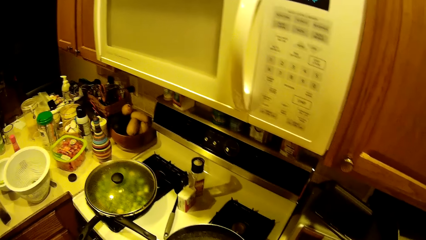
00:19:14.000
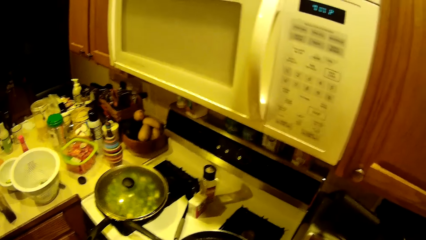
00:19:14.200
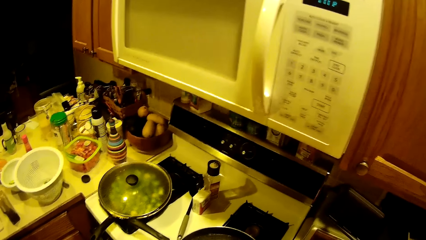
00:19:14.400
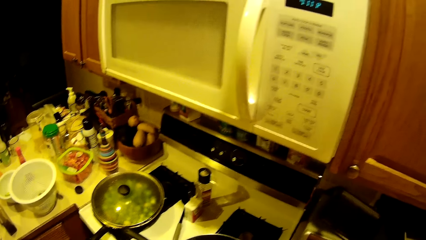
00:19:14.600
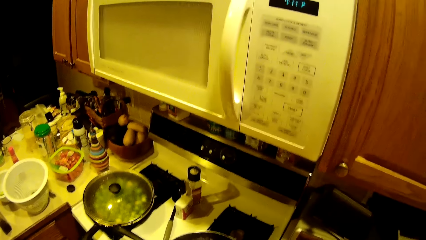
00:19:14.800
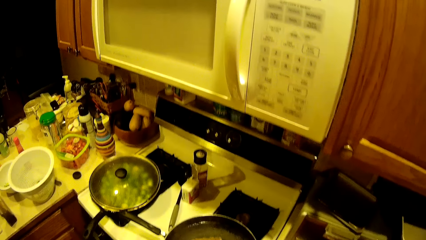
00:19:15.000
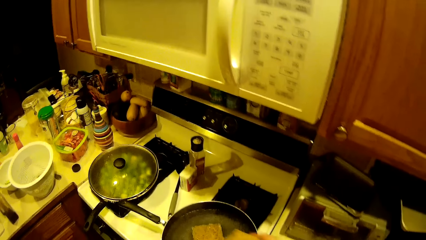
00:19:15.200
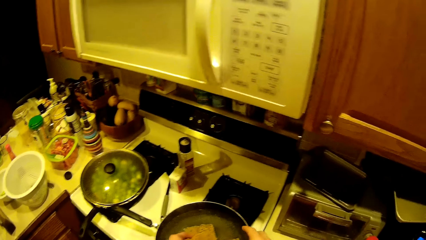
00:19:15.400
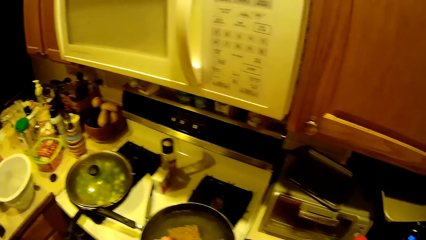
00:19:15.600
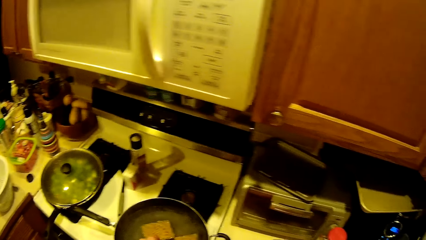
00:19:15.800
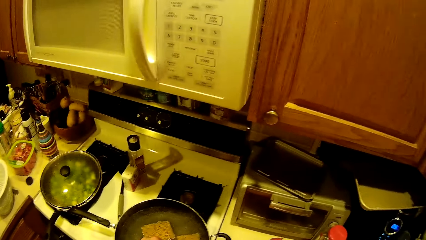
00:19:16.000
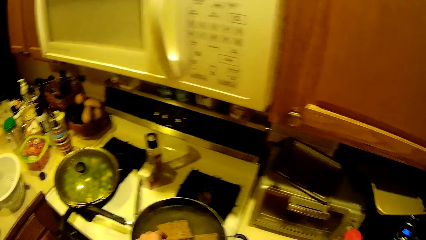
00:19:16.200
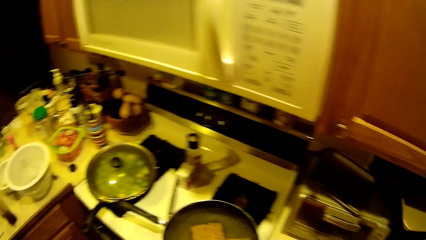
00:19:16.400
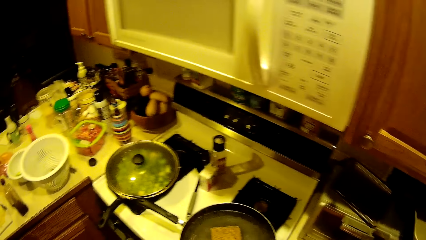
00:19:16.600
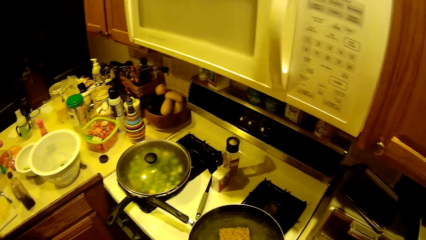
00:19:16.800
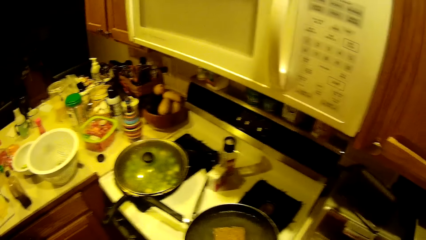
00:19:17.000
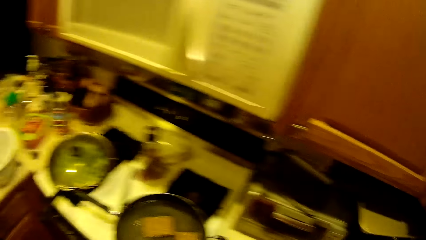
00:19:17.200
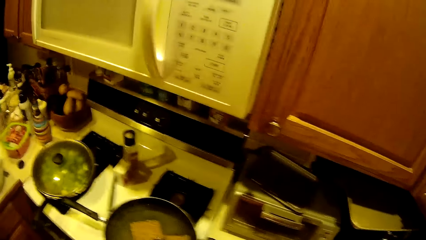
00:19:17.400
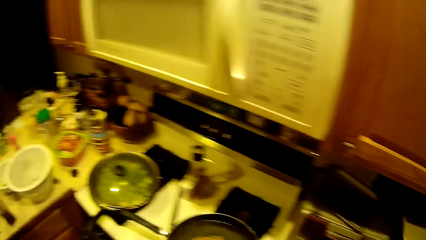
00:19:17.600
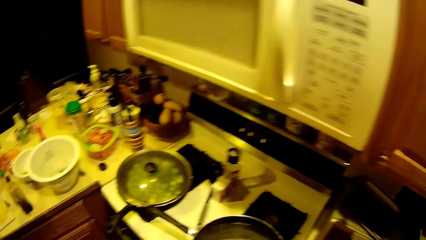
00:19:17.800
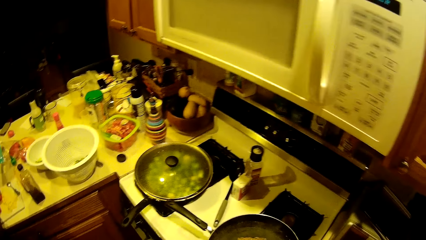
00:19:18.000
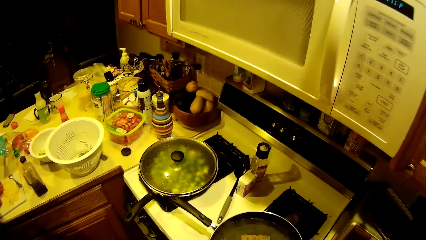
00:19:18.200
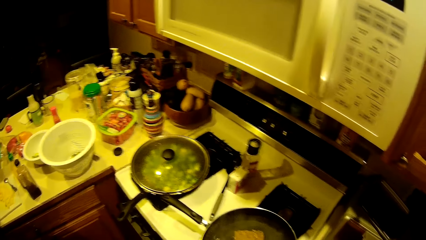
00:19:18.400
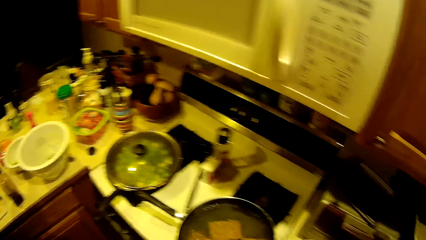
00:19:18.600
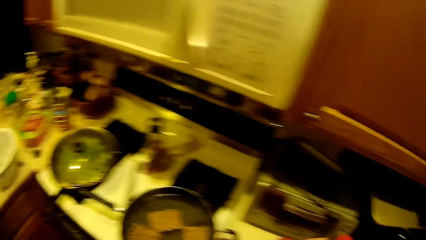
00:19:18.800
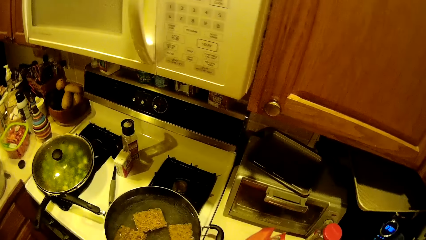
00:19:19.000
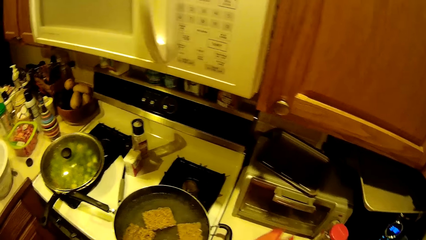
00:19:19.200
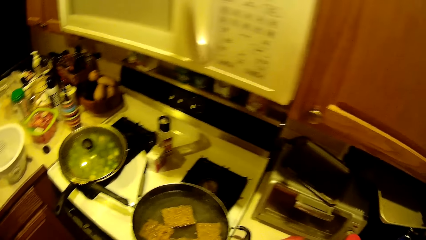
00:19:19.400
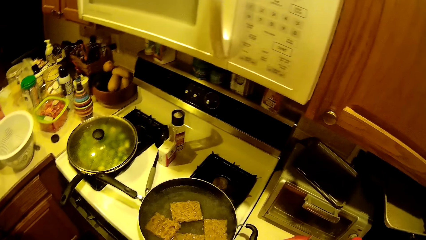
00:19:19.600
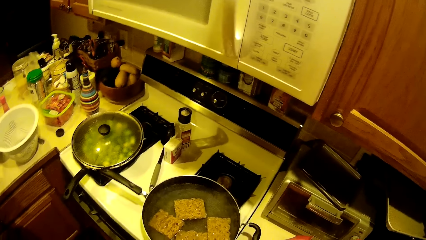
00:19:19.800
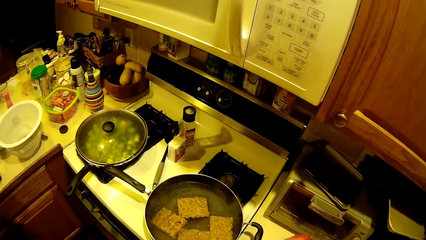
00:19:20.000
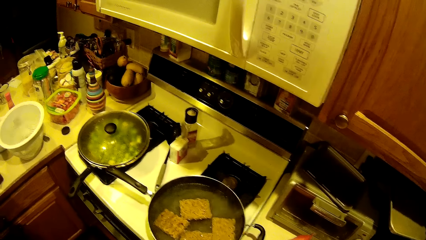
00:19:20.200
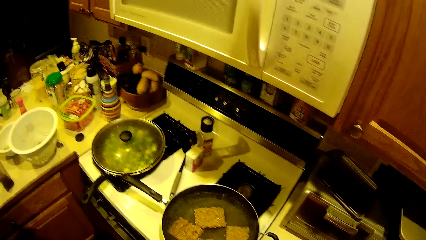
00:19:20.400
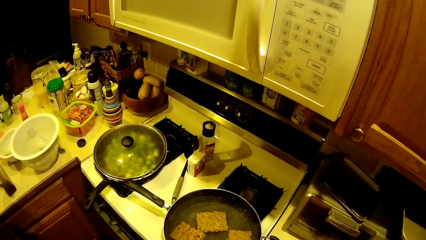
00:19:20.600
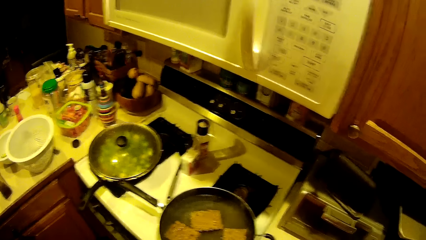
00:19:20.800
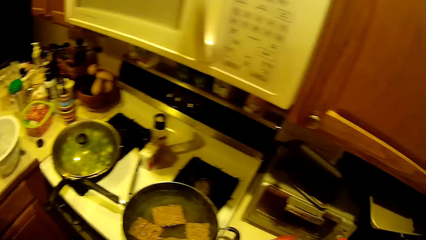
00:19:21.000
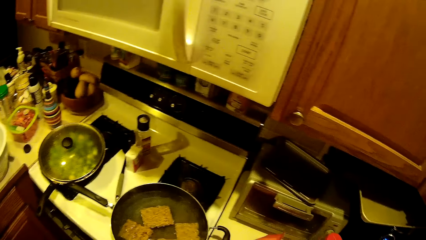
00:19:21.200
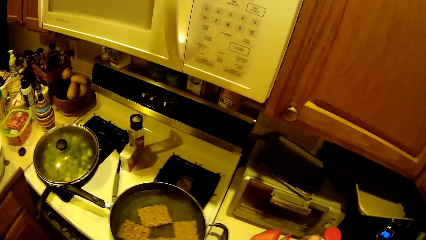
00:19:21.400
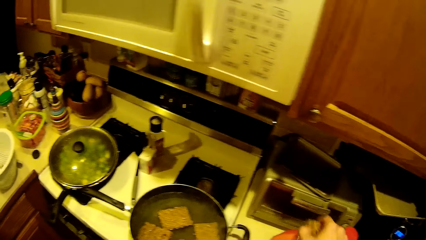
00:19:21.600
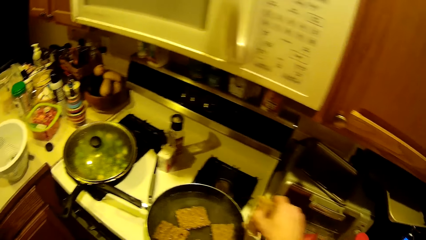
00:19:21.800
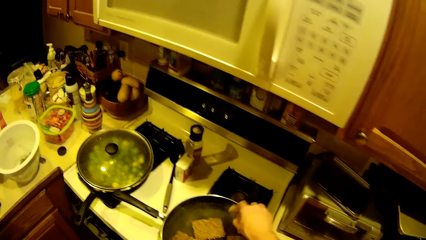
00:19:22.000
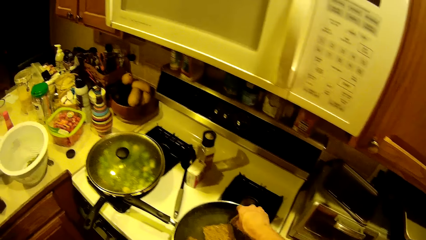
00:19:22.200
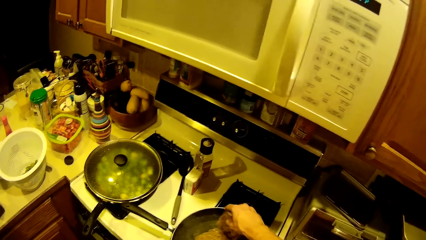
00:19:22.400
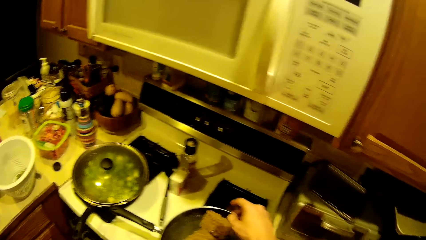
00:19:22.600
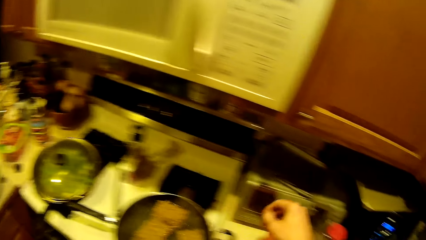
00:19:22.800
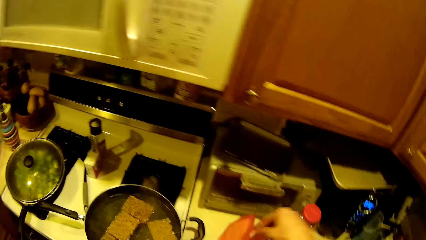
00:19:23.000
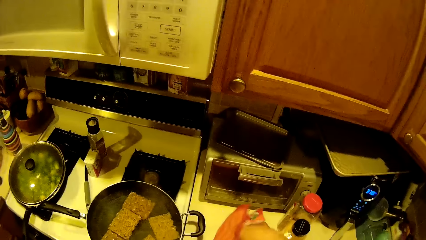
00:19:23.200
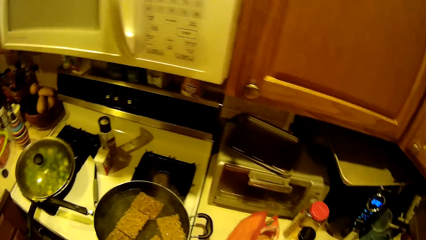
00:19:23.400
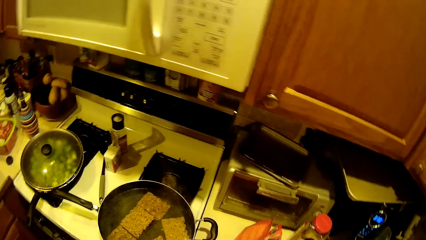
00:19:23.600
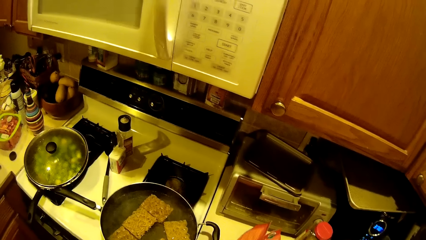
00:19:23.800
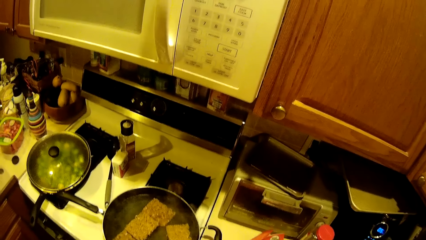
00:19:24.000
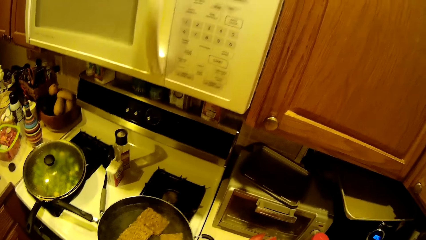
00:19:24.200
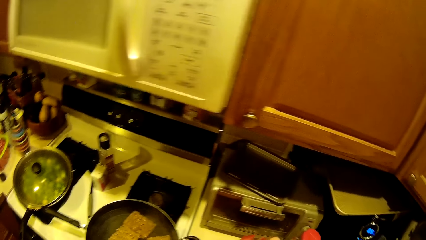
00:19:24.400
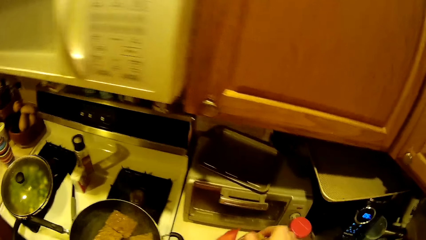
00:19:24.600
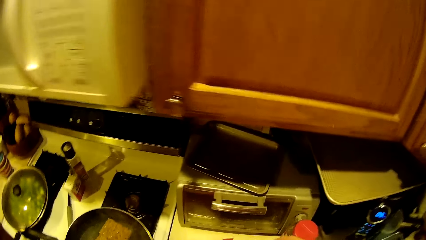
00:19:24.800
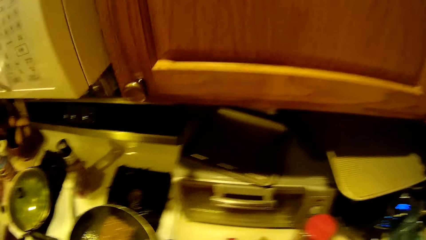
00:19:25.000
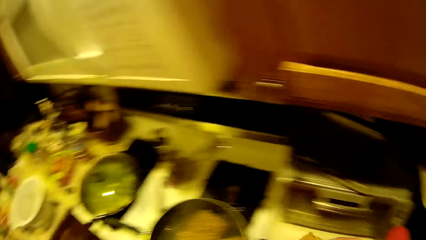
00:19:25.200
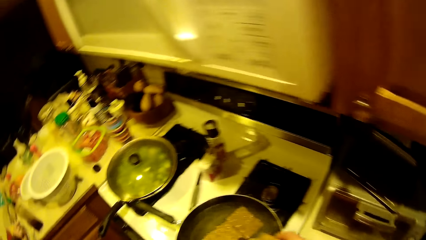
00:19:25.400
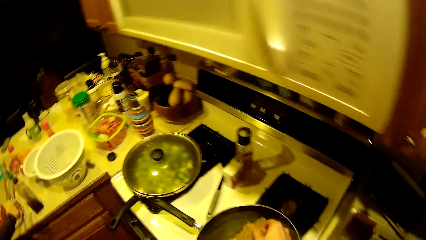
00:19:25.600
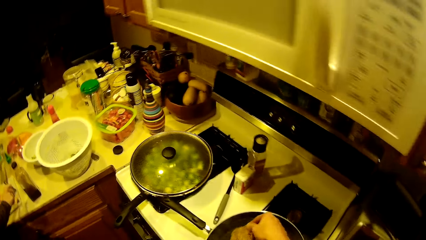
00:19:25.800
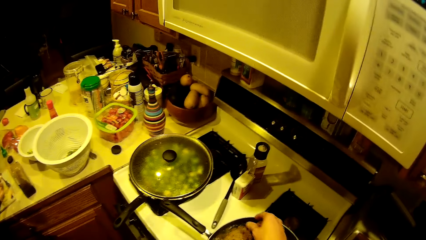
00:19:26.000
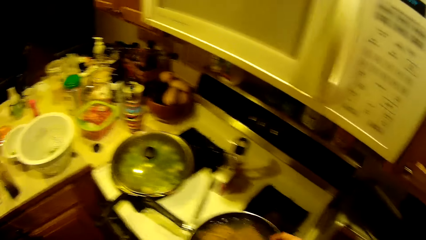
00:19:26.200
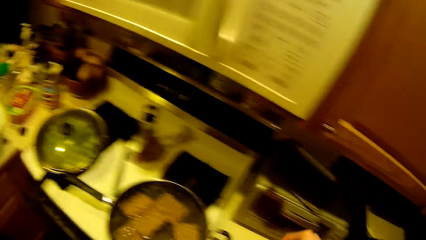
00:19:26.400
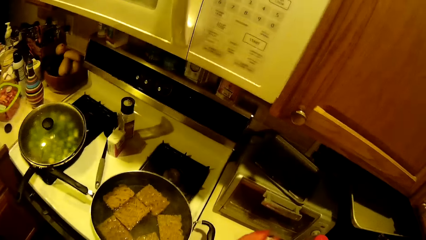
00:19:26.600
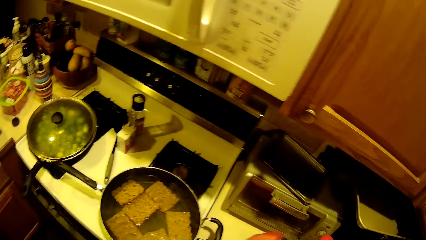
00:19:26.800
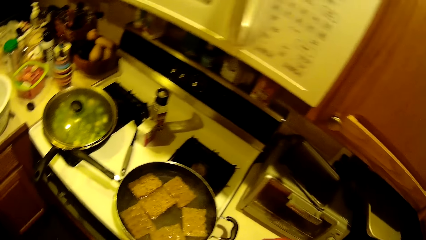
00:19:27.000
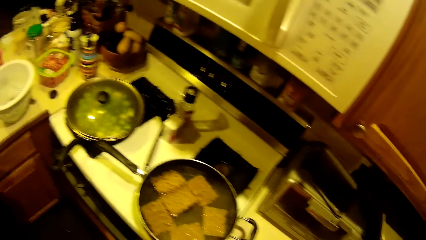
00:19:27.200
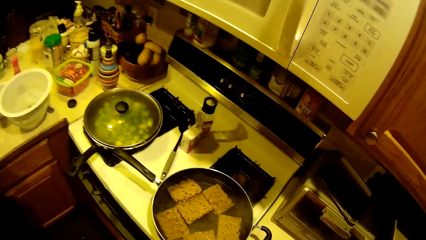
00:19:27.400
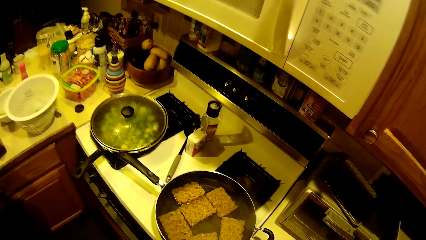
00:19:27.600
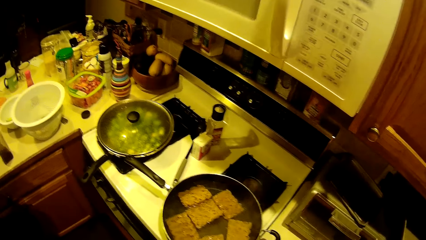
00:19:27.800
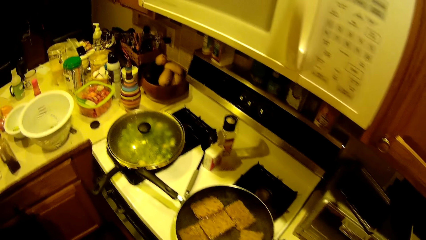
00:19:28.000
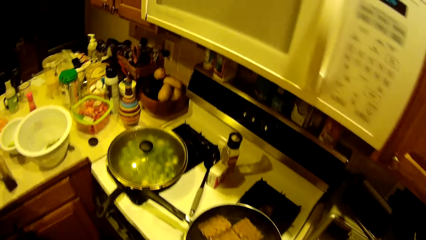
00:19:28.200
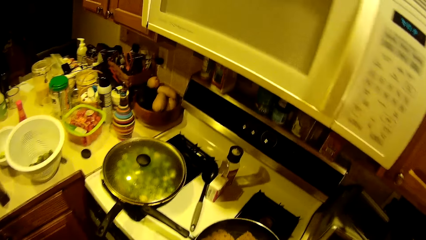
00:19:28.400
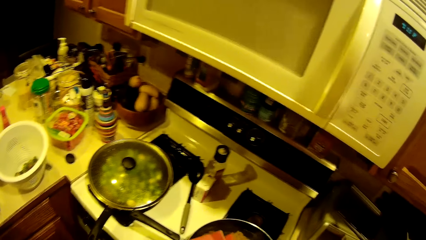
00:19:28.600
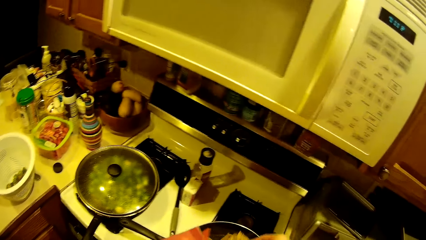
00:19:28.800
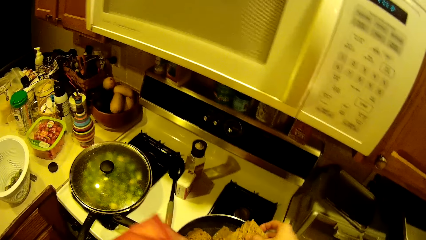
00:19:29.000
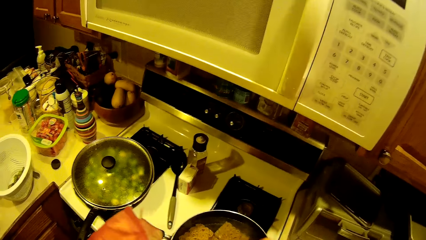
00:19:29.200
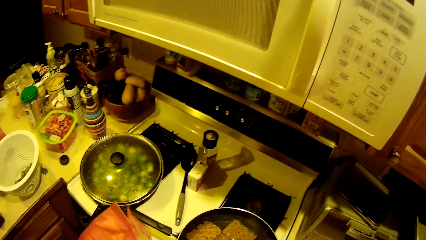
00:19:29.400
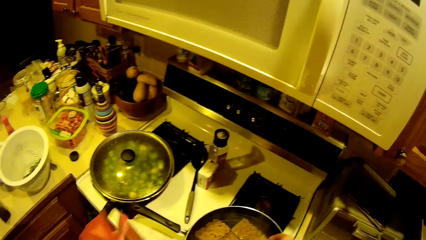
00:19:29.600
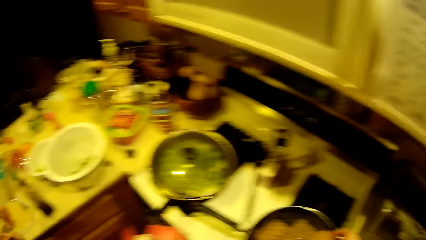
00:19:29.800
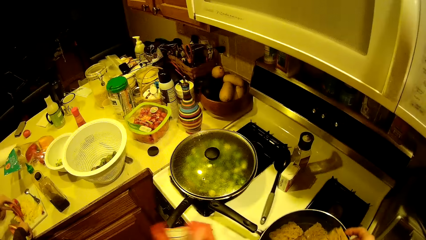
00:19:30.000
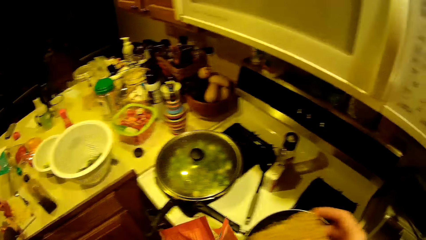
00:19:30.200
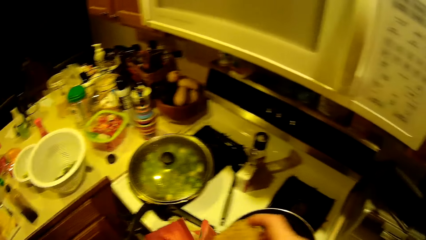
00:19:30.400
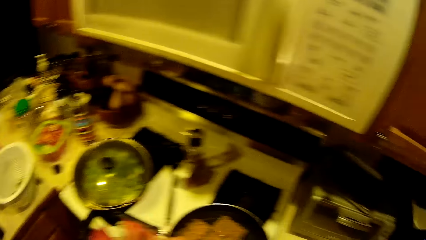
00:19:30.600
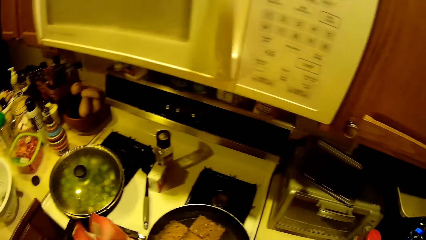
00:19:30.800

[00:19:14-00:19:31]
The camera wearer puts noodles on the pan. They put another noodle in the fry pan of boiling water. They take a noodle from the pack of noodles. They put another noodle in the fry pan of boiling water.
